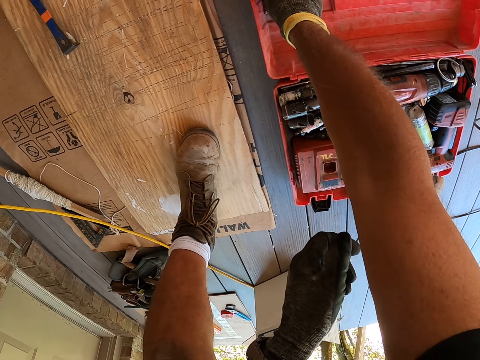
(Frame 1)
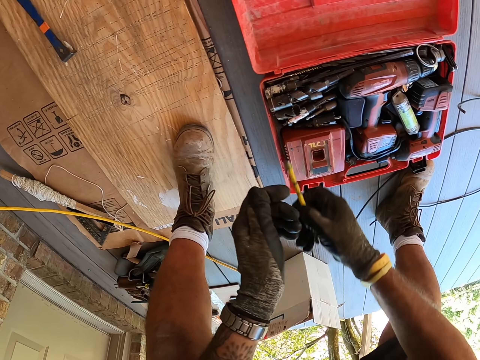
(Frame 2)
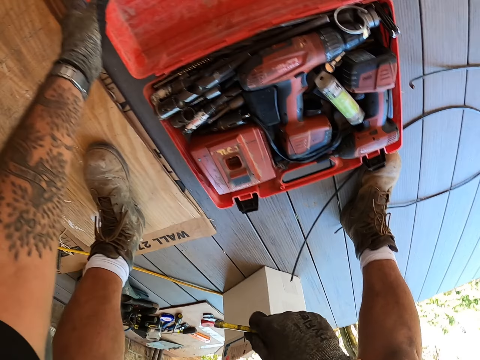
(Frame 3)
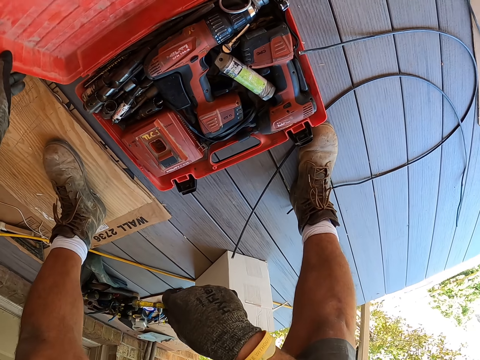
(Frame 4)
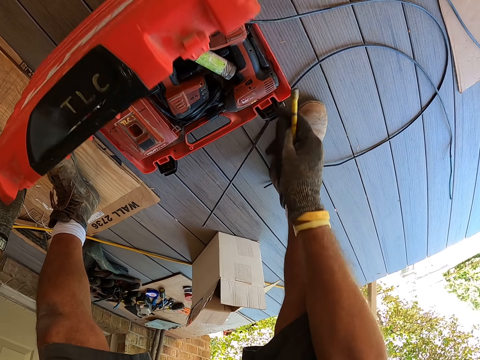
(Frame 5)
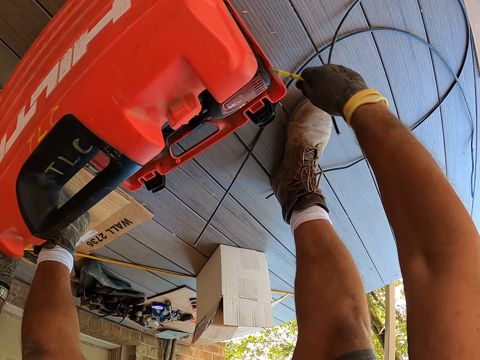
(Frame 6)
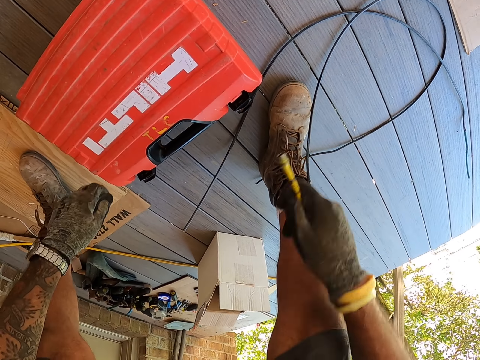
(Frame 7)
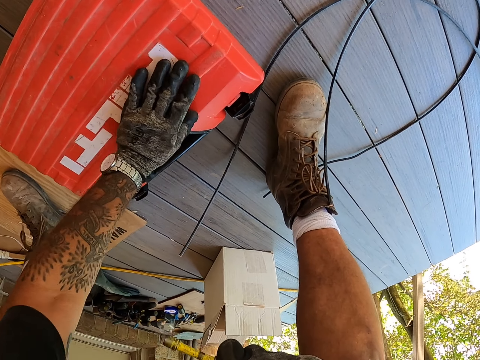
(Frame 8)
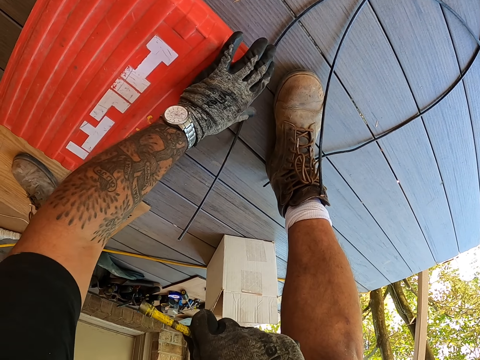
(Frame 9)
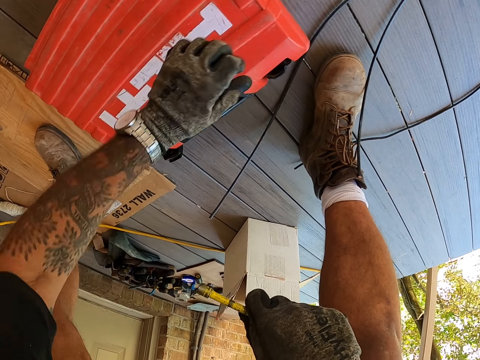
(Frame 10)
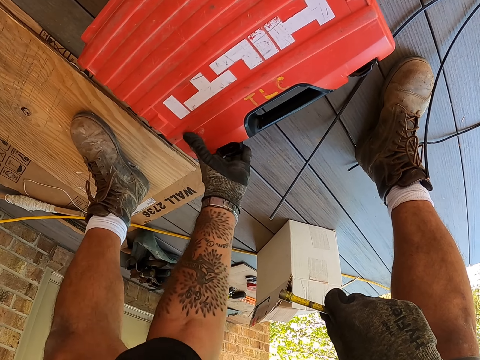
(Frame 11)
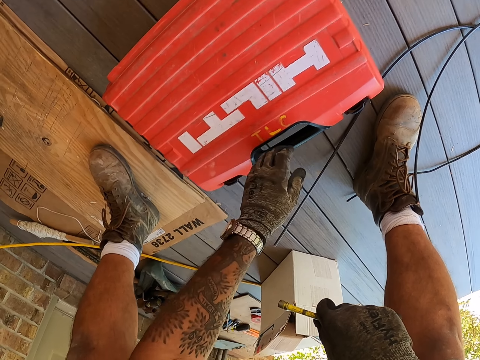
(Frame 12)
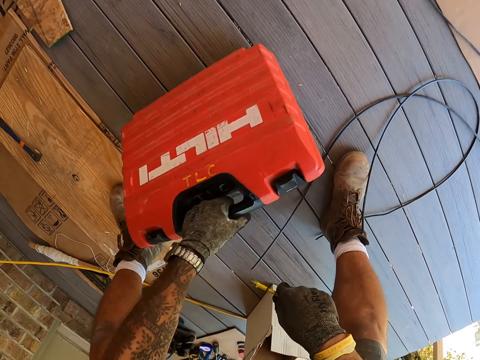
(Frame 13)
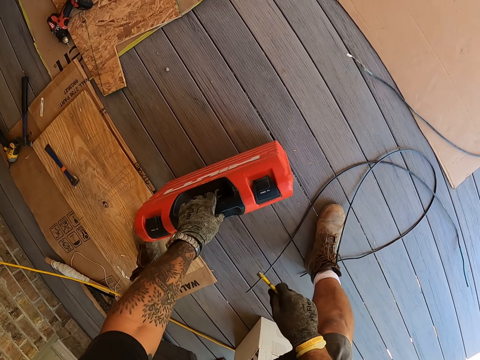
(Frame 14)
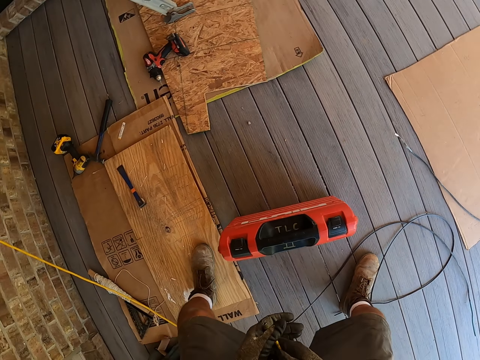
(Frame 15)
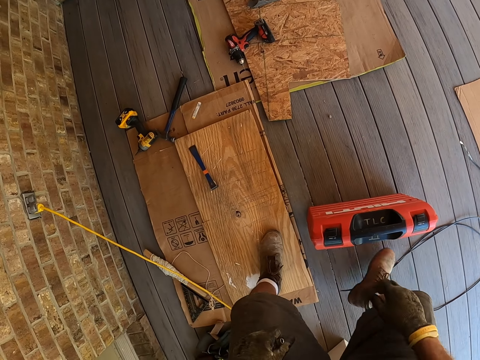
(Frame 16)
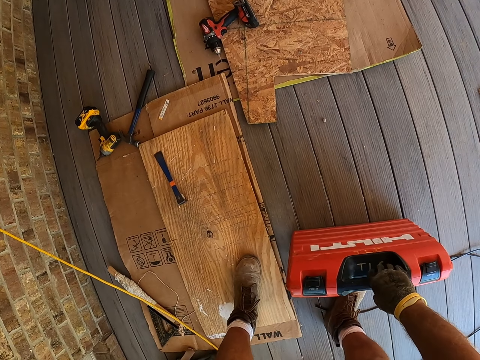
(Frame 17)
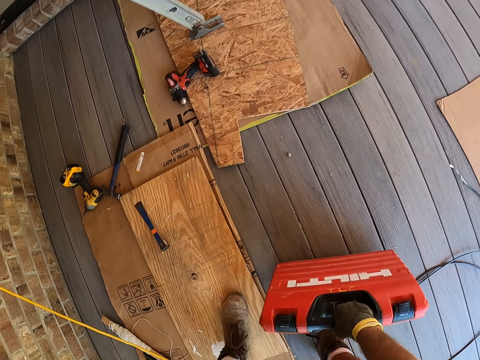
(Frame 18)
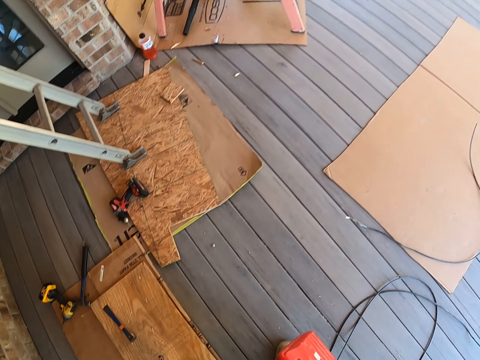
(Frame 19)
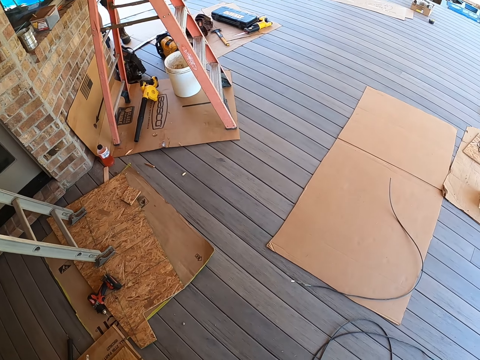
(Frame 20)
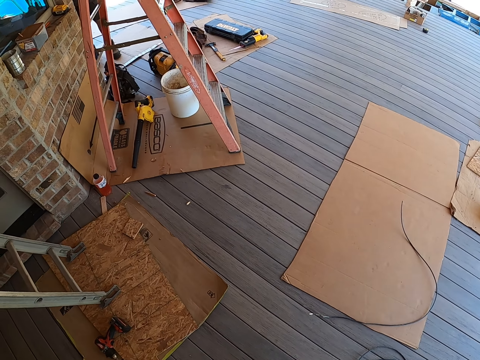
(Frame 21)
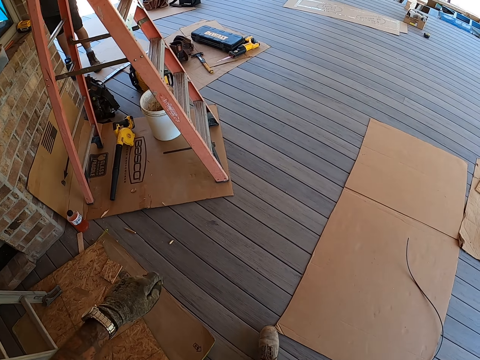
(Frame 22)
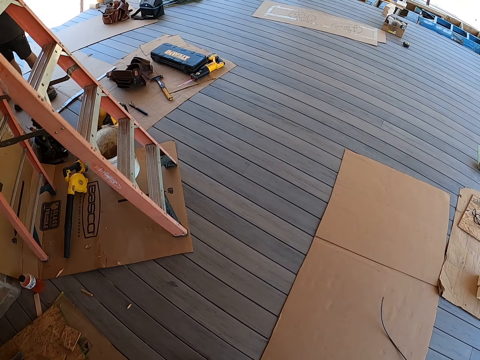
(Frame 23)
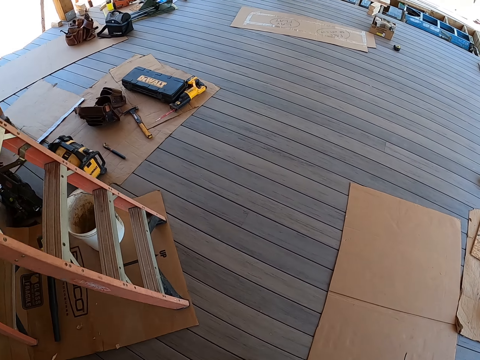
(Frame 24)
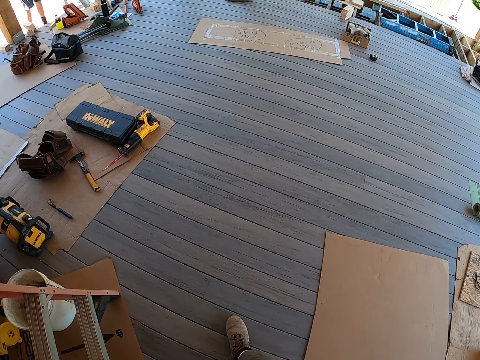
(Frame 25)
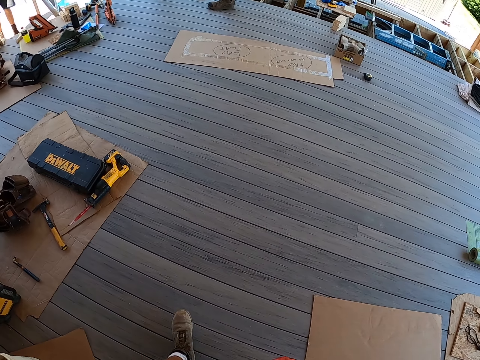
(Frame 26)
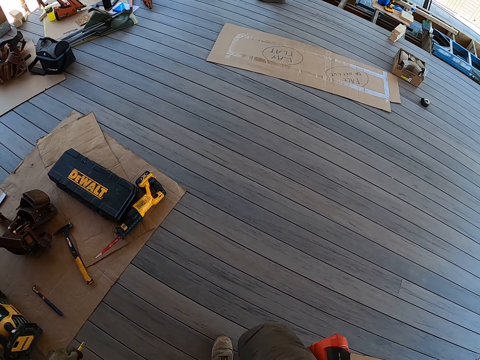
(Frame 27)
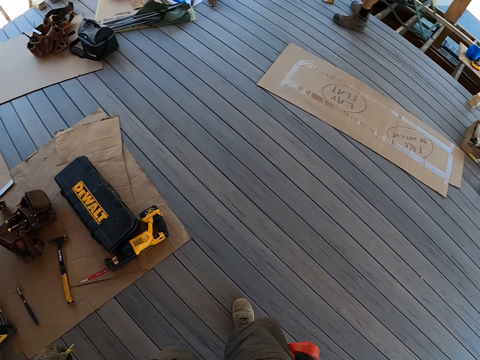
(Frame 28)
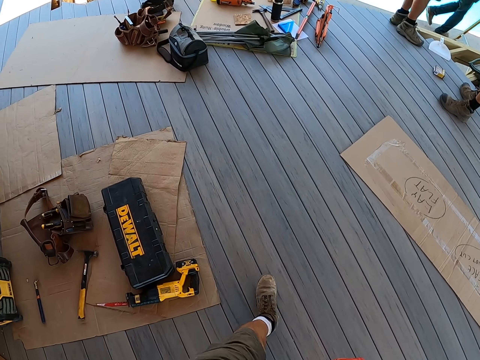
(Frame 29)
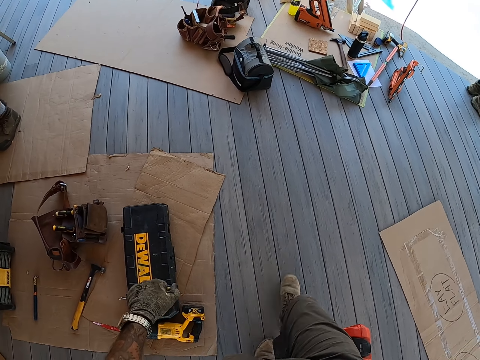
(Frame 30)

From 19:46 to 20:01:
The camera wearer picks a drill bit in the tool box lid. They pick the tool box lid. They close the tool box. They move a wire. They press the tool box. They close the tool box. They pick up the tool box with the left hand. They turn the tool box. They move around. They stand up. They walk around.

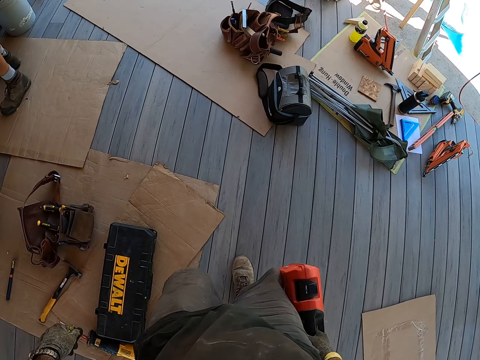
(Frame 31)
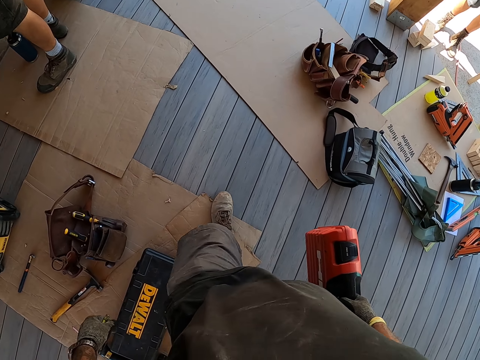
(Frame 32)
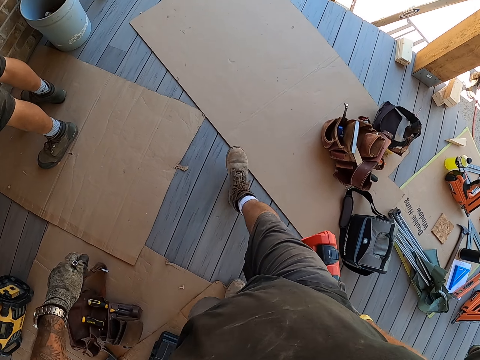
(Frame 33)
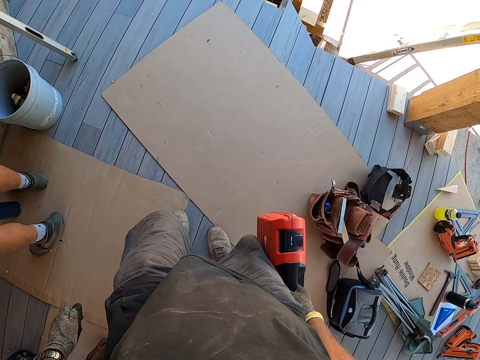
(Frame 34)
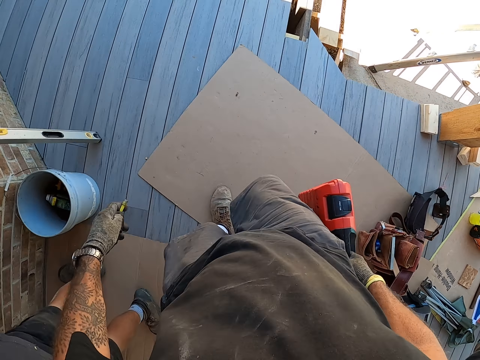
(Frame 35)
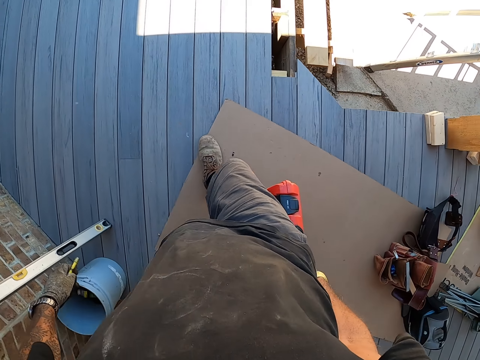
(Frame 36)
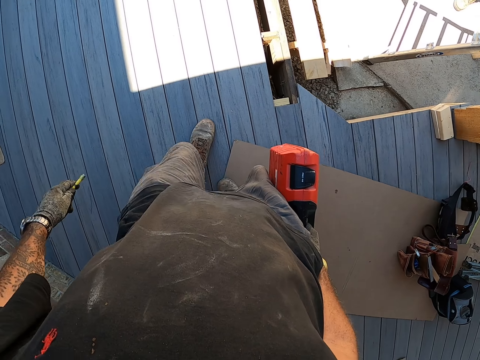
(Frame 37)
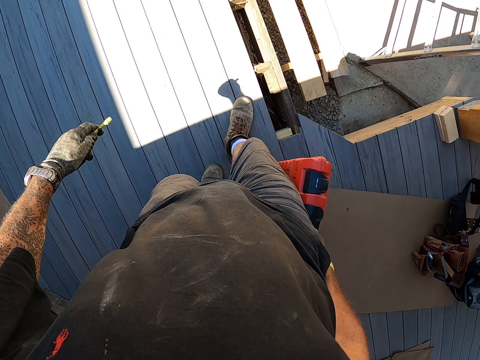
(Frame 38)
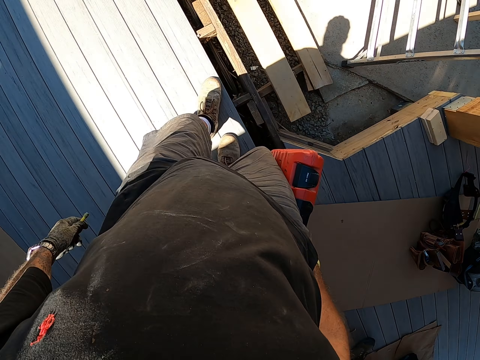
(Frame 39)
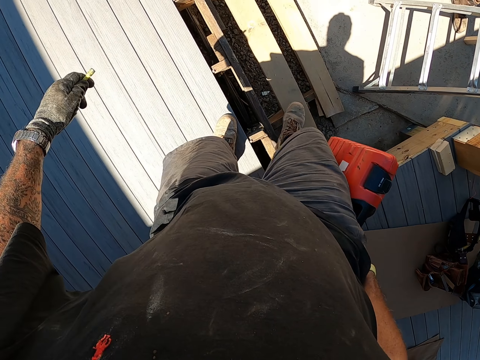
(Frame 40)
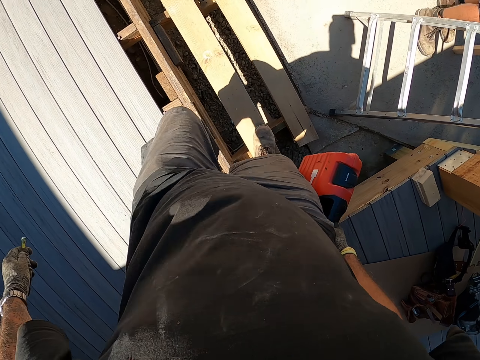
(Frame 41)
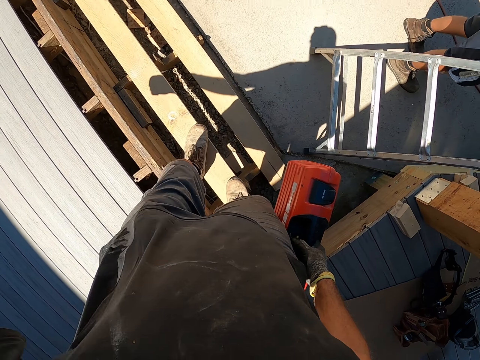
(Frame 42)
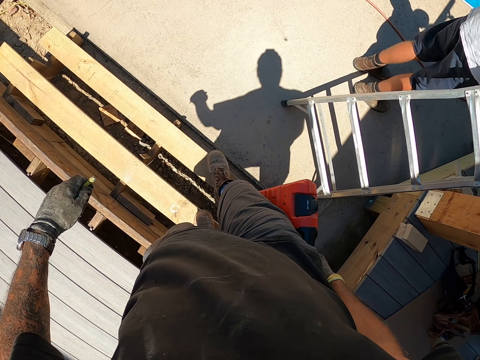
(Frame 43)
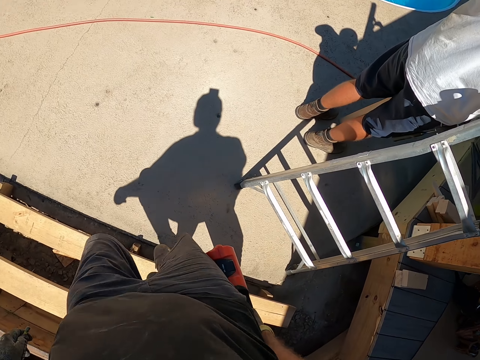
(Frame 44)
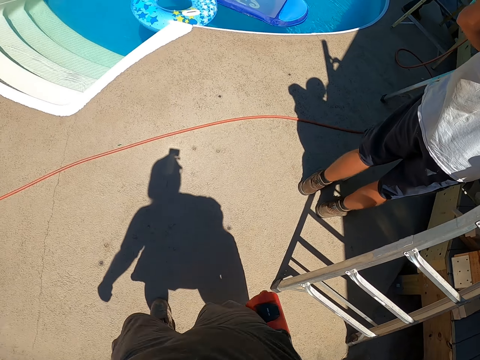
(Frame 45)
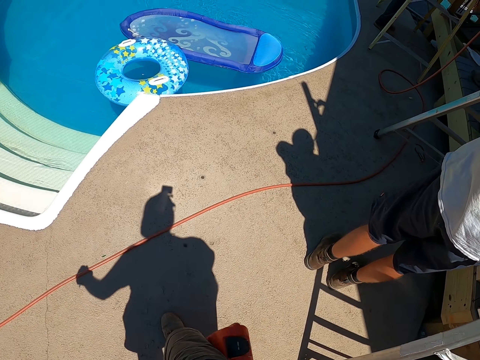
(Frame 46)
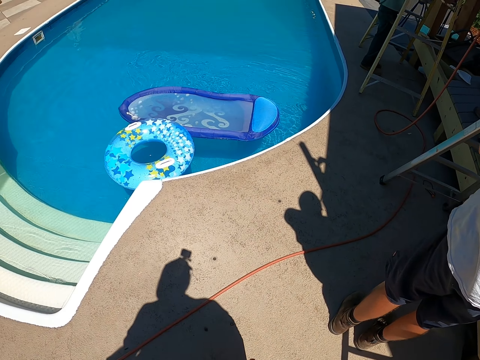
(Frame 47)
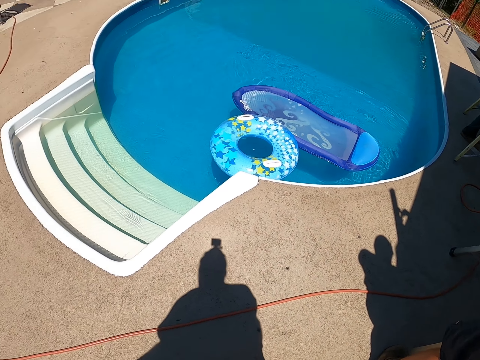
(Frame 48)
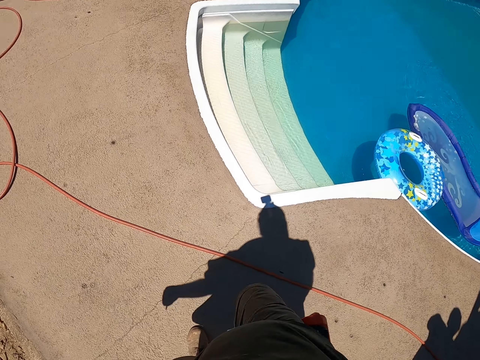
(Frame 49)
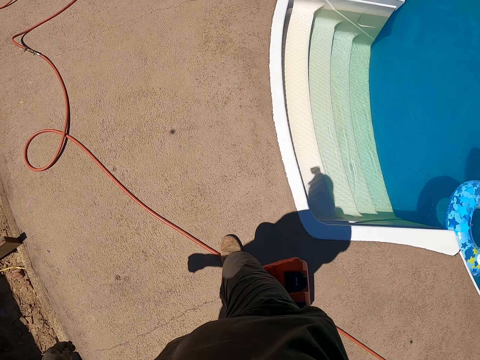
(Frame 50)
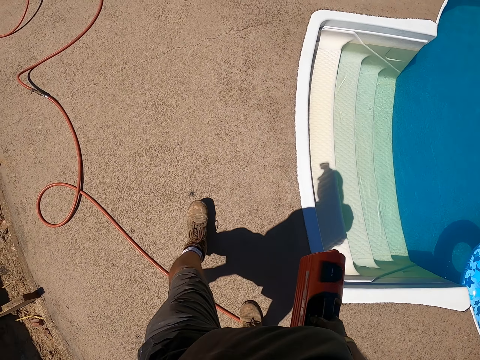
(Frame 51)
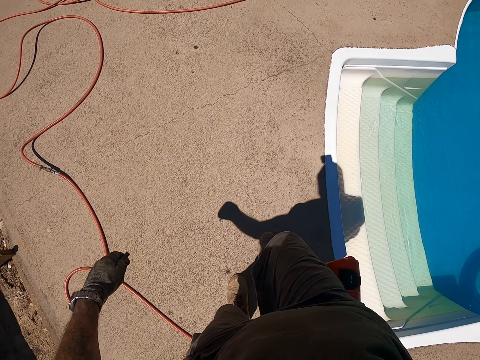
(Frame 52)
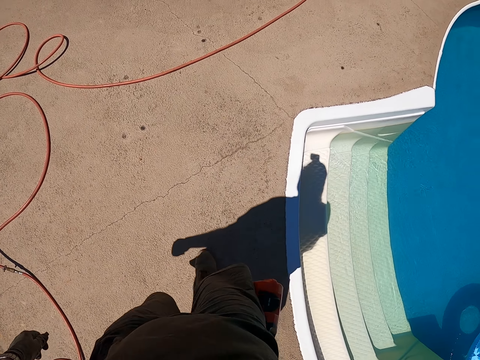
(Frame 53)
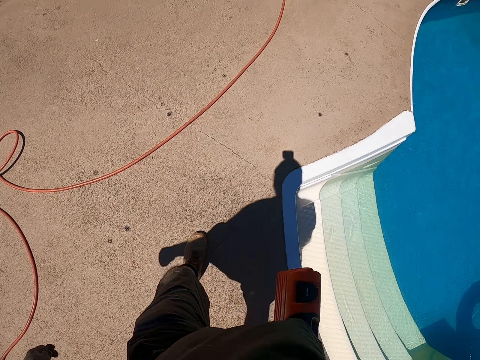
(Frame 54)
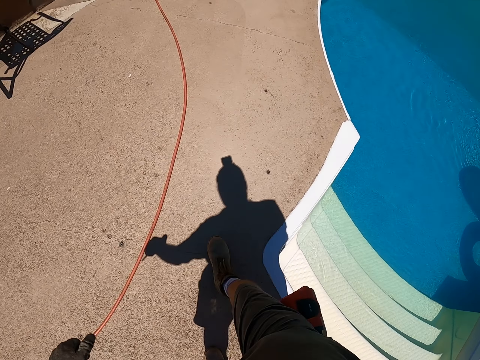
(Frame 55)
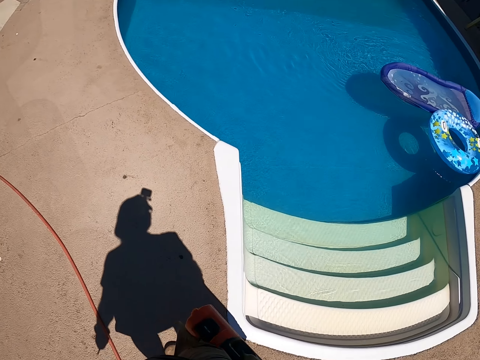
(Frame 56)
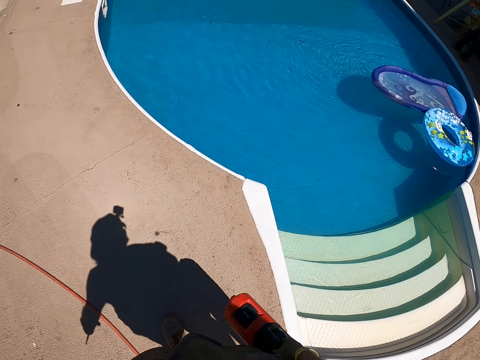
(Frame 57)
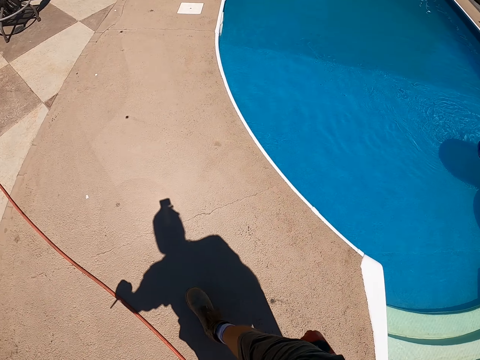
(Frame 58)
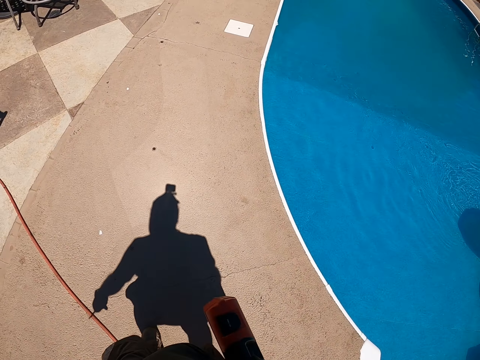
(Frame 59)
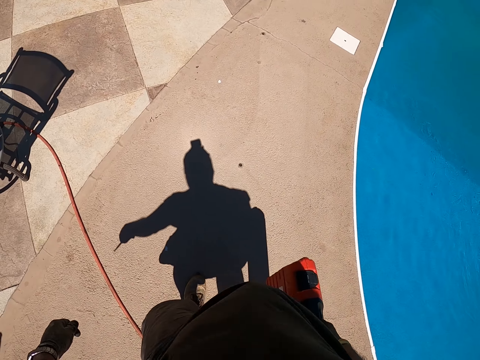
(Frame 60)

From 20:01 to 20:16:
The camera wearer carries the tool box with the right hand and walks to the car. They walk down stairs. They walk around. They look around. They walk around.
